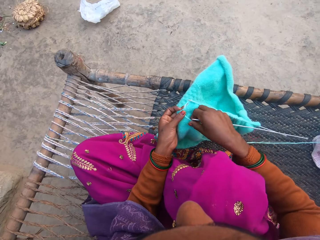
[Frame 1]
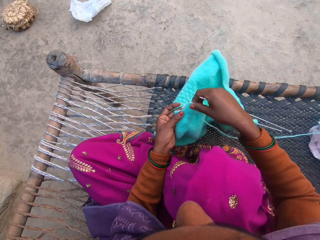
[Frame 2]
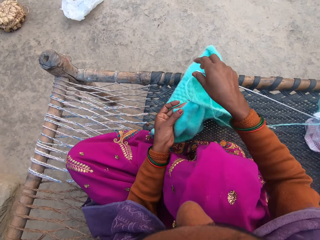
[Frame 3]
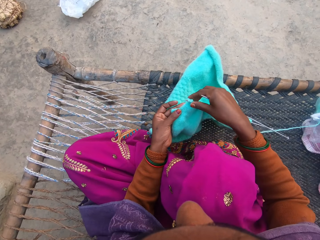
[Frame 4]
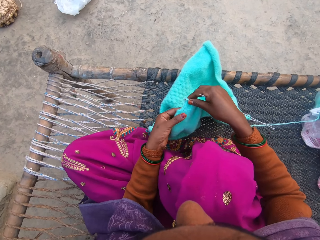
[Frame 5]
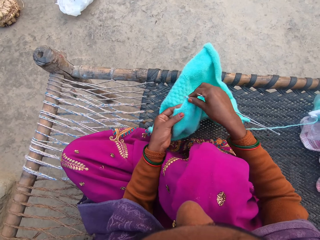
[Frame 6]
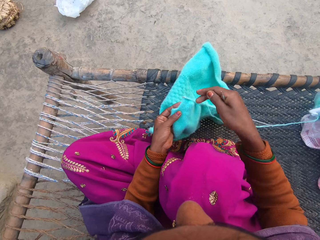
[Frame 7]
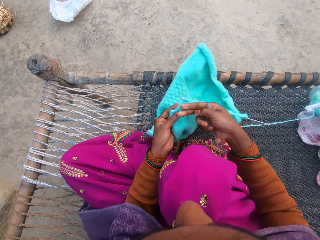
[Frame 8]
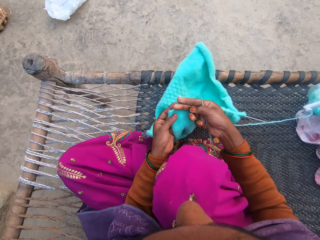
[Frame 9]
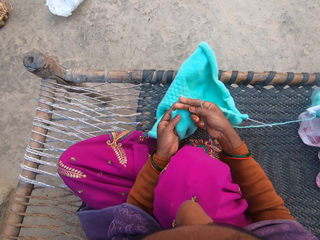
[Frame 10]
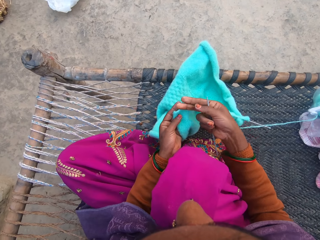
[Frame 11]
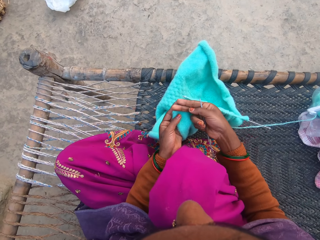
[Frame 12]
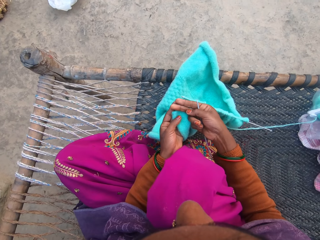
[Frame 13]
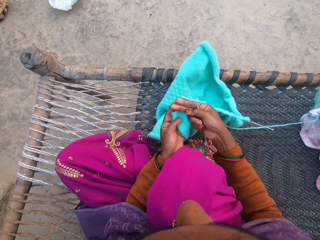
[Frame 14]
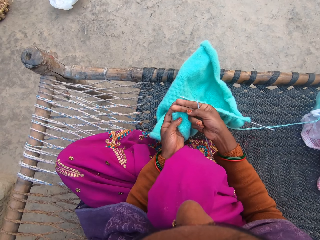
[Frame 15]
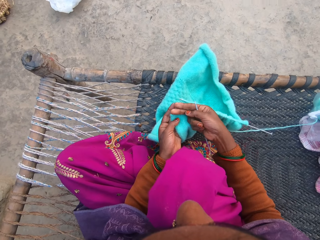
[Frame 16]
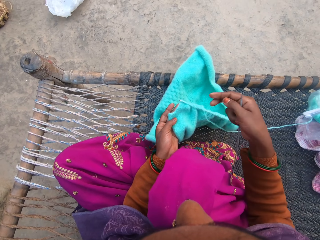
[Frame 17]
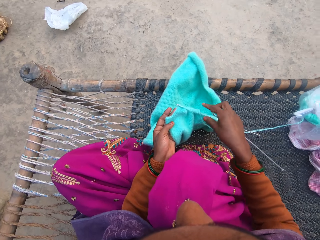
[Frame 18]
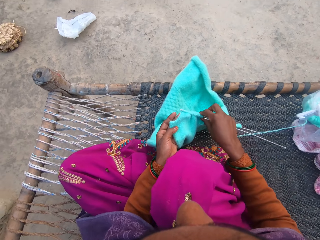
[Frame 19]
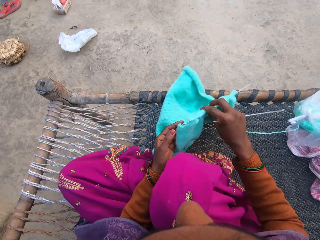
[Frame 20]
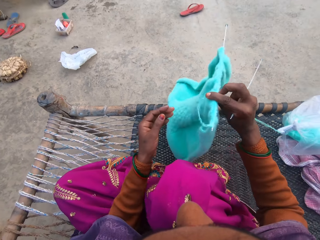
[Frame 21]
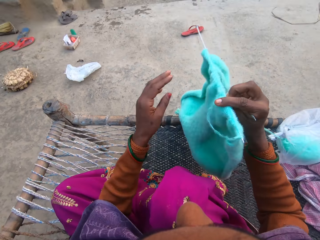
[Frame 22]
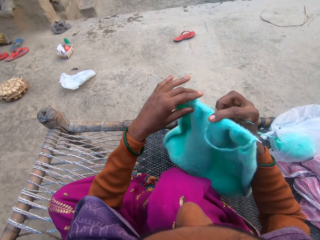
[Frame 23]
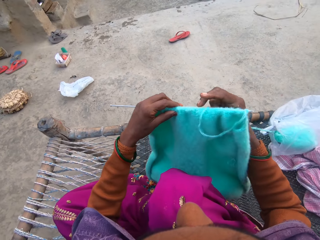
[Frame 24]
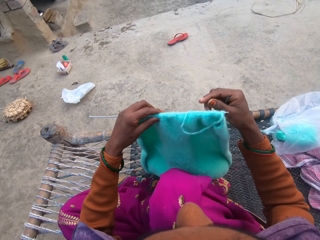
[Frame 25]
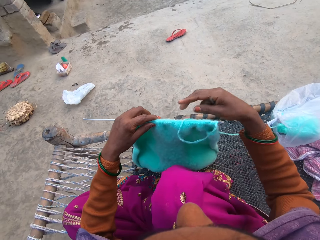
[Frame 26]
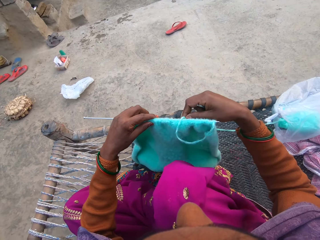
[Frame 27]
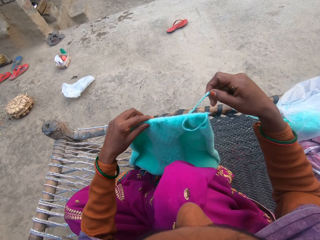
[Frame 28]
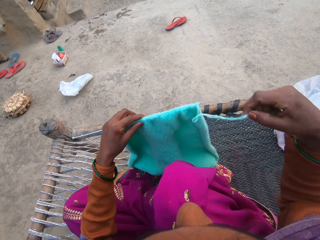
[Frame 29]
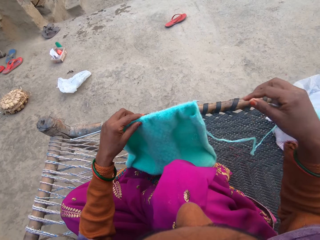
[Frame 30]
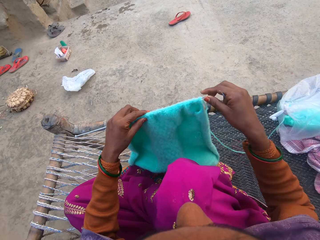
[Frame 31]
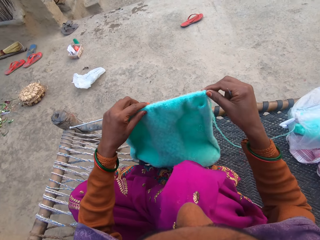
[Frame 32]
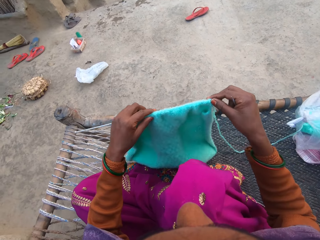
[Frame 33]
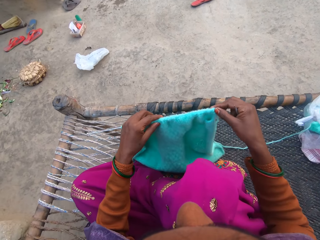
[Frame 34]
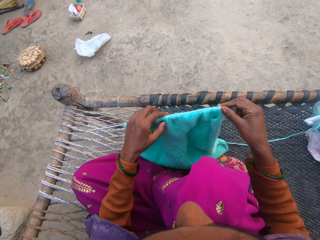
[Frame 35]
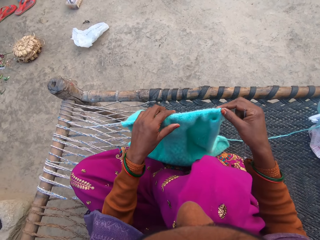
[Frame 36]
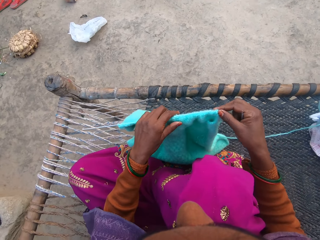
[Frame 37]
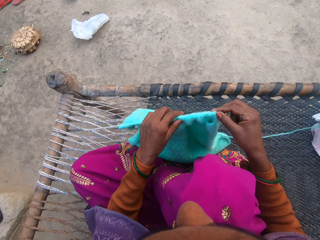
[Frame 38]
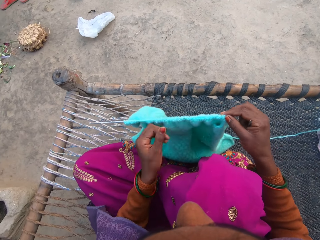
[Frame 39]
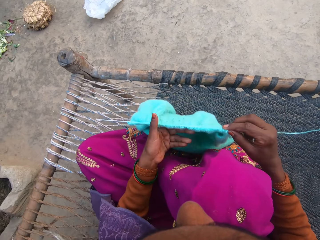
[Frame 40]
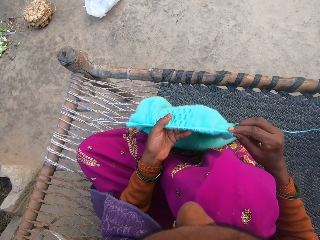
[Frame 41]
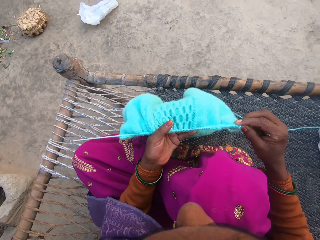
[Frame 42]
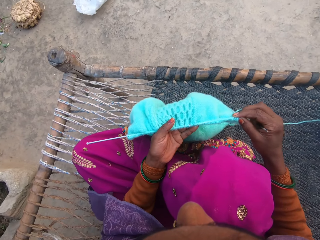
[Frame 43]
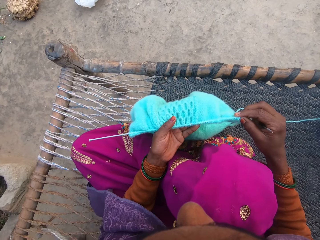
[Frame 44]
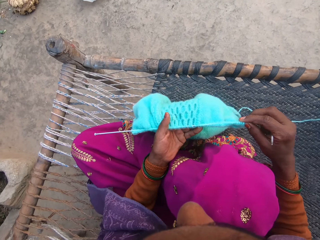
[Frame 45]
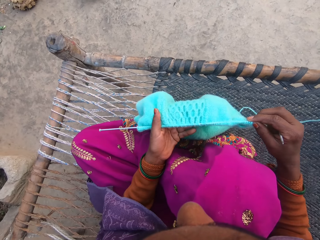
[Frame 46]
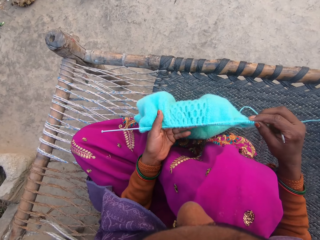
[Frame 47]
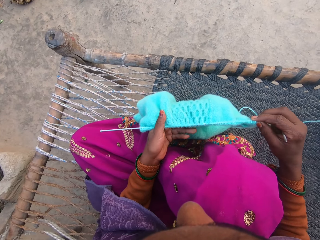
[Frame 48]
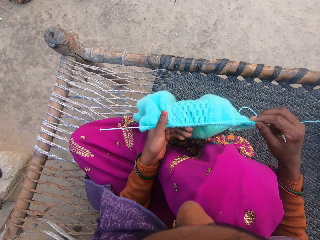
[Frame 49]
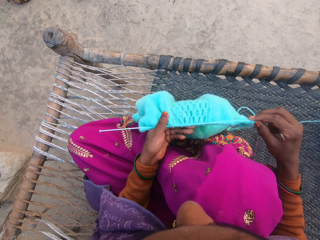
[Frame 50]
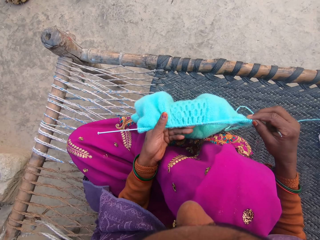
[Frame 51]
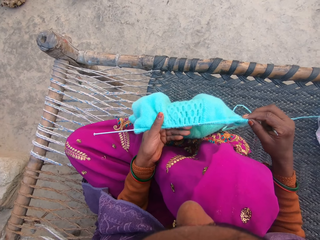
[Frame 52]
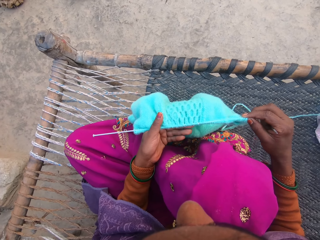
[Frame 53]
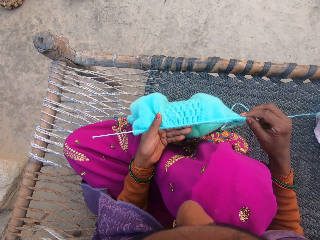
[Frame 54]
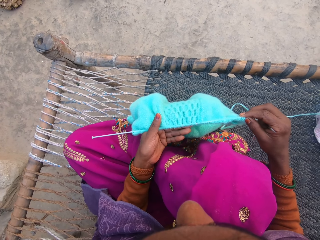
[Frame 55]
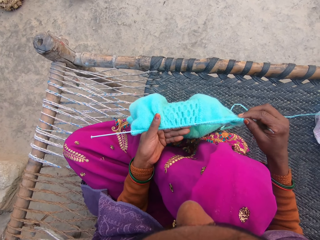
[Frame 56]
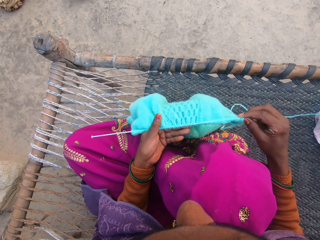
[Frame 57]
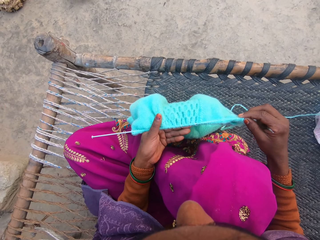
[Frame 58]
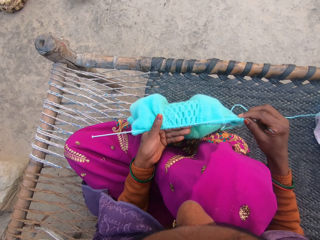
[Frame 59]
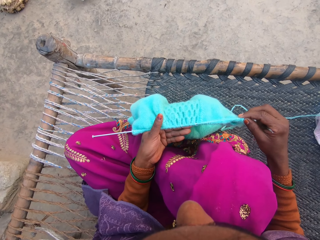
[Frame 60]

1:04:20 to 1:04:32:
The camera wearer measures space for the sleeve of the sweater with her fingers. She turns the sweater around. She releases the yarn from the sweater. She inspects the sweater.

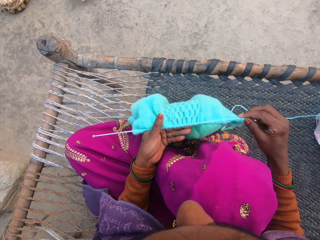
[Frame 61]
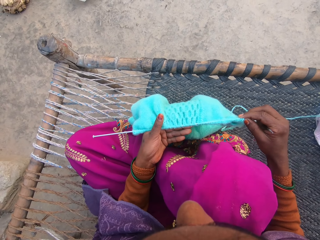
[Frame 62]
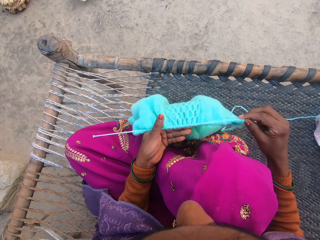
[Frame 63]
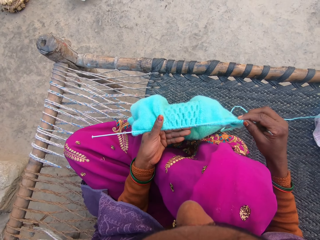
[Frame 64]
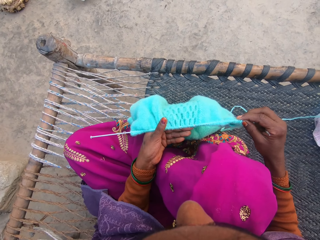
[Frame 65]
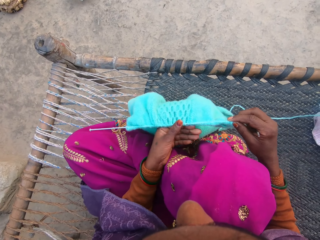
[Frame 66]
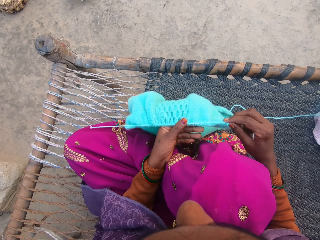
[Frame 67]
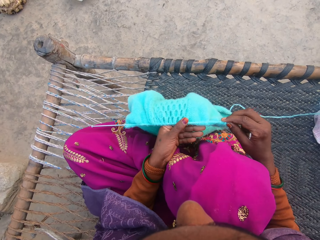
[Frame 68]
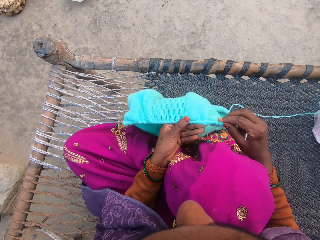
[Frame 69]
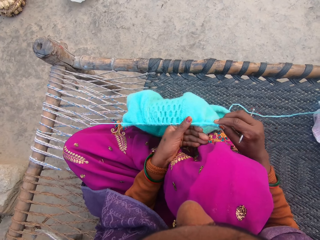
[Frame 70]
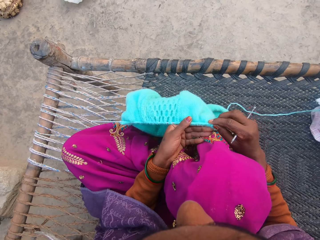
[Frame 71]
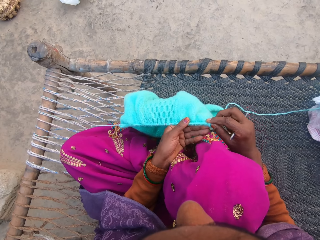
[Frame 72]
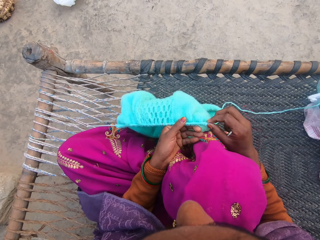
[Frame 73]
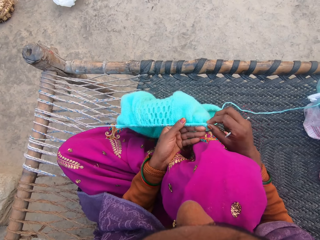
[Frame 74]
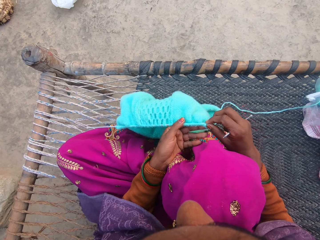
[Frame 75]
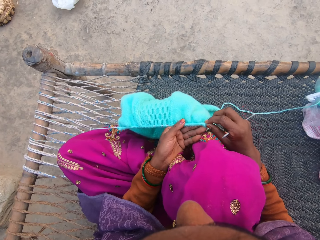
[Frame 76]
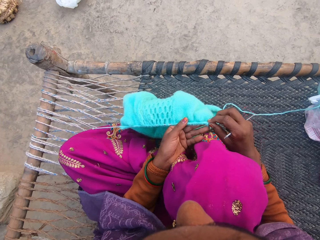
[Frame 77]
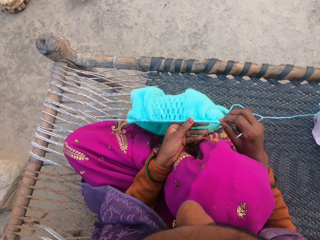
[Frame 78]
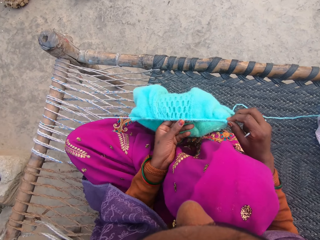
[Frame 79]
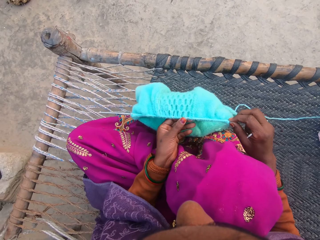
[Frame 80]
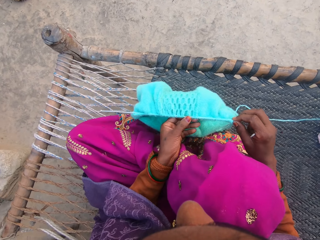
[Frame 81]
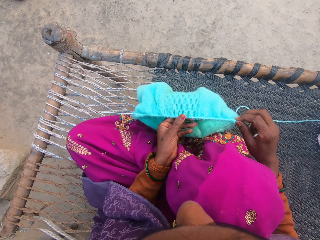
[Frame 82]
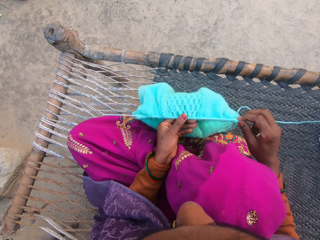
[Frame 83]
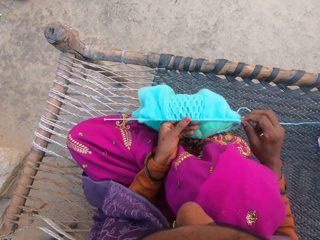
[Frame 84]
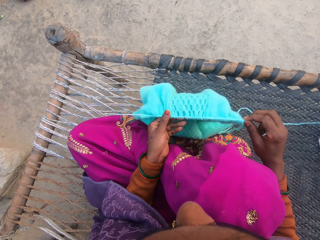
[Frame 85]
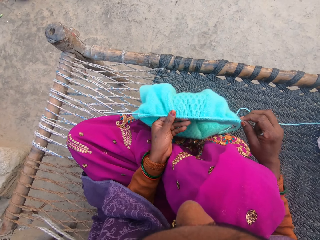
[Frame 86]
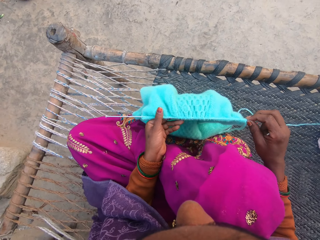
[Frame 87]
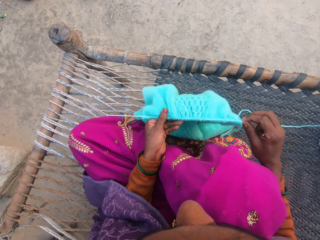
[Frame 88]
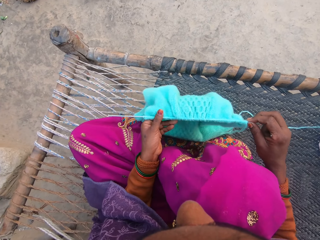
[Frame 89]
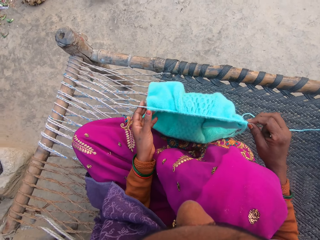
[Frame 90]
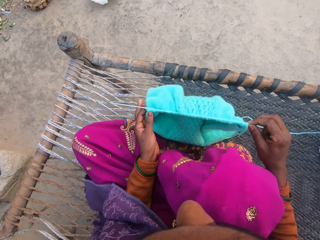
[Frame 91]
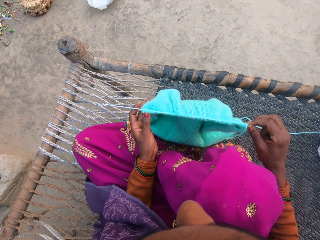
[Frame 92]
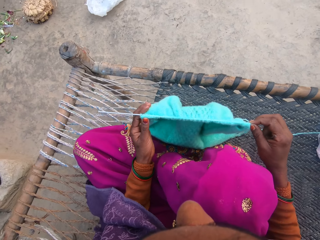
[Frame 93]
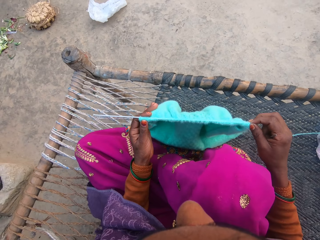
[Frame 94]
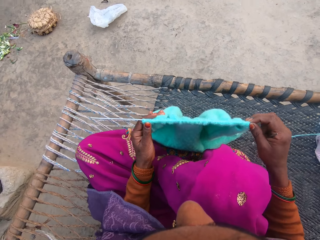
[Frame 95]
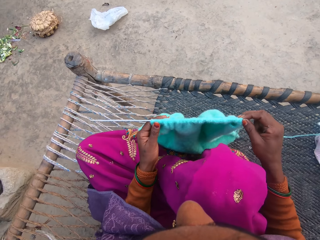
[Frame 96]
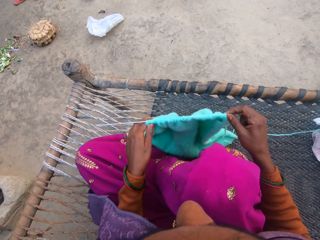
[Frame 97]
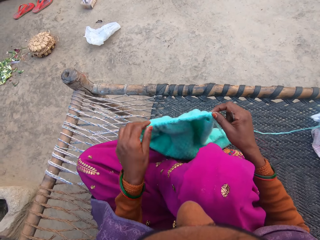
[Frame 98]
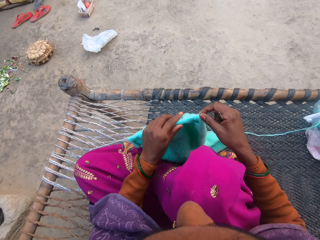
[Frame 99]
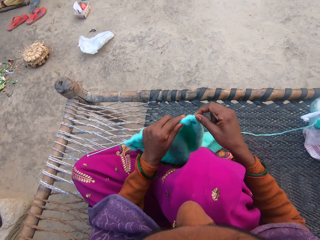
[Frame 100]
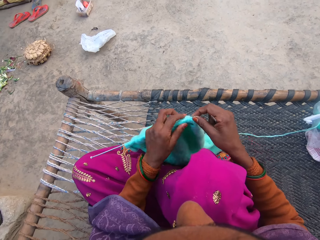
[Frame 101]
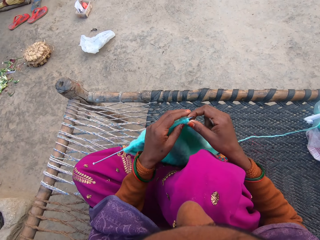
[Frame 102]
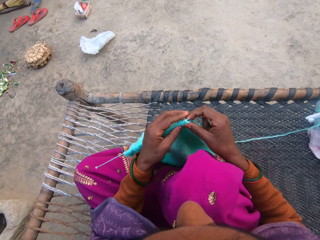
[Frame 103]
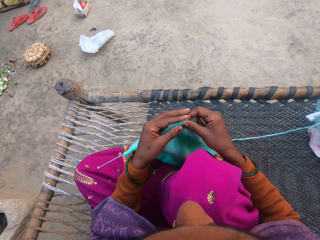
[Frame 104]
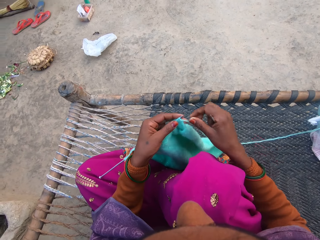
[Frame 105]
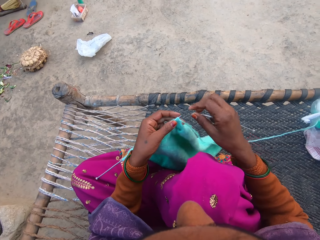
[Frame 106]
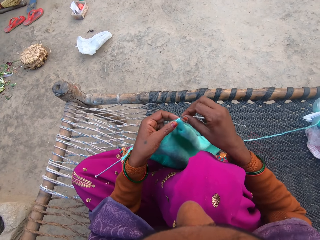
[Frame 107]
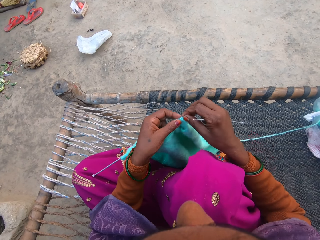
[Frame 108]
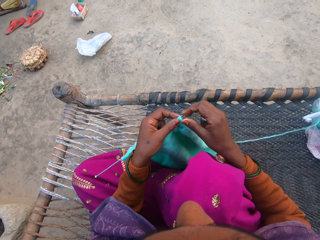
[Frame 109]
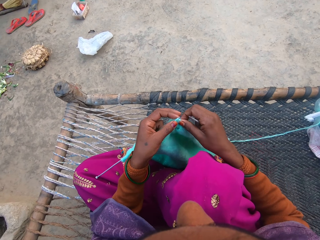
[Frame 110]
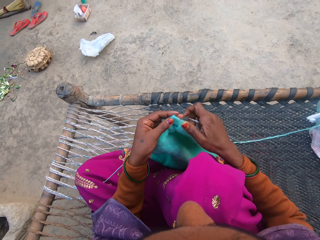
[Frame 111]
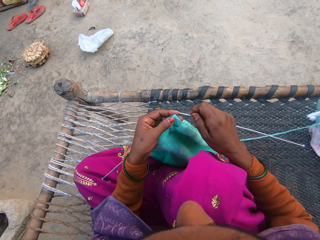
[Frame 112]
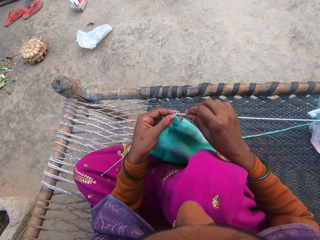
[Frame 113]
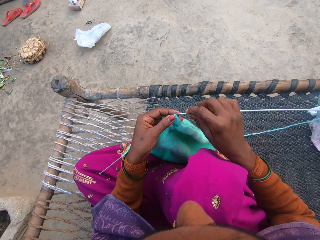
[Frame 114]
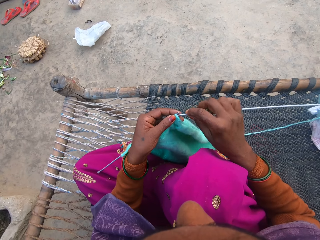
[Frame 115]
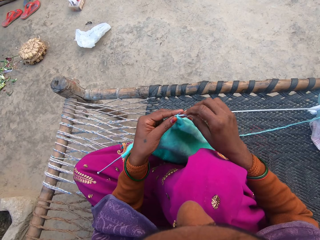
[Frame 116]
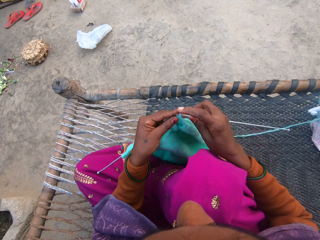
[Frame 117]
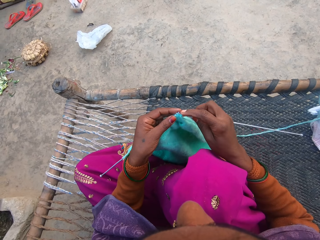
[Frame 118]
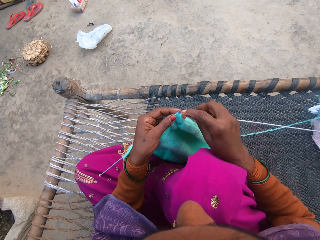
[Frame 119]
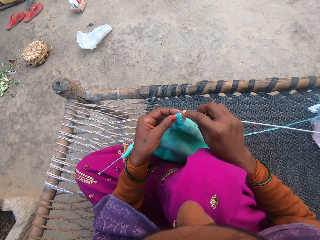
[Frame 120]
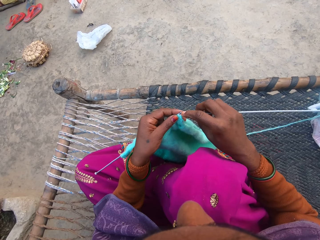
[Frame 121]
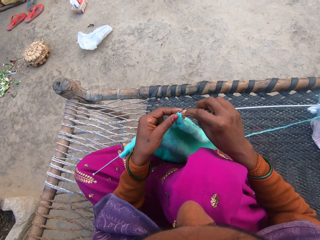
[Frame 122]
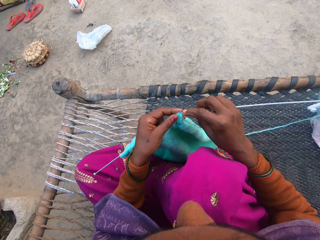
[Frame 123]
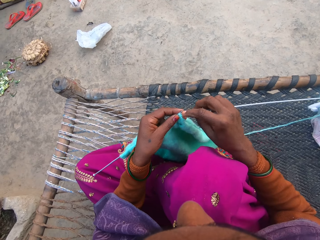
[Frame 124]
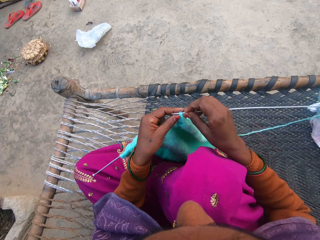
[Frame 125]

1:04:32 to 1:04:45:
The camera wearer adjusts the sweater on the needle. They press the cloth on the needle. They knit the sweater with the pair of needles and the yarn. They insert the needle on the cloth.
